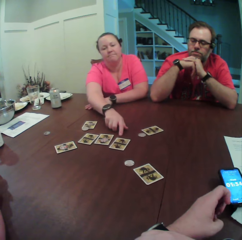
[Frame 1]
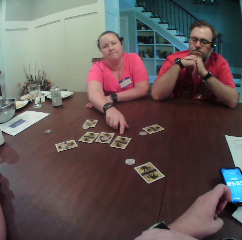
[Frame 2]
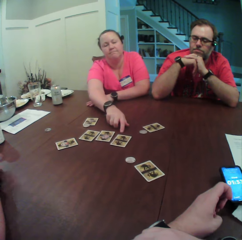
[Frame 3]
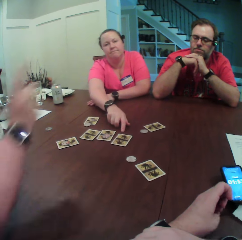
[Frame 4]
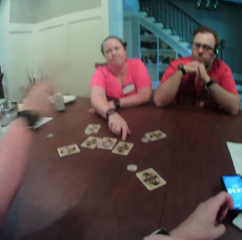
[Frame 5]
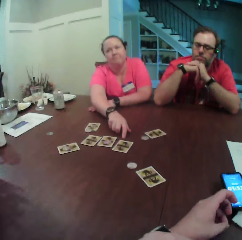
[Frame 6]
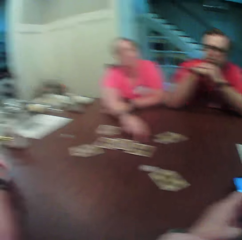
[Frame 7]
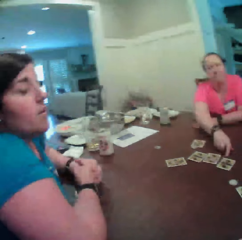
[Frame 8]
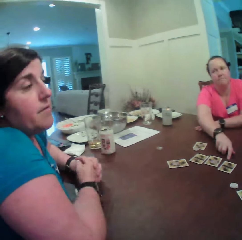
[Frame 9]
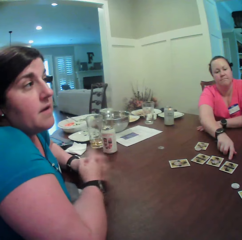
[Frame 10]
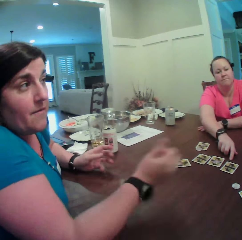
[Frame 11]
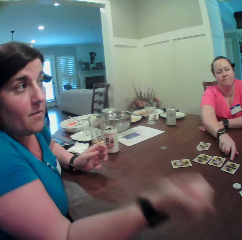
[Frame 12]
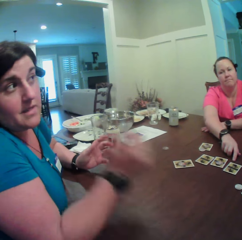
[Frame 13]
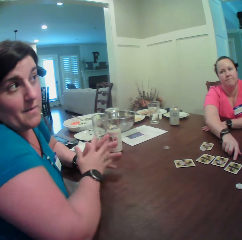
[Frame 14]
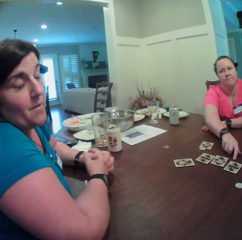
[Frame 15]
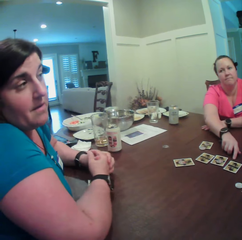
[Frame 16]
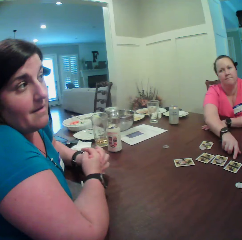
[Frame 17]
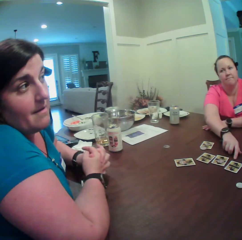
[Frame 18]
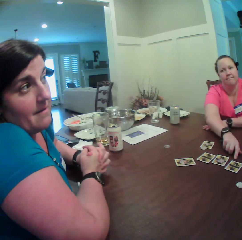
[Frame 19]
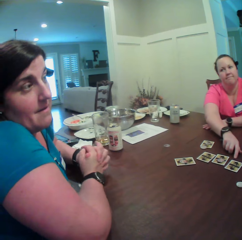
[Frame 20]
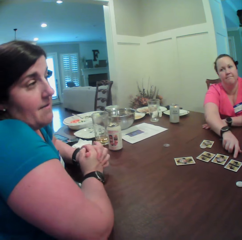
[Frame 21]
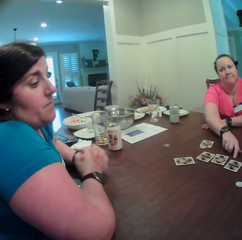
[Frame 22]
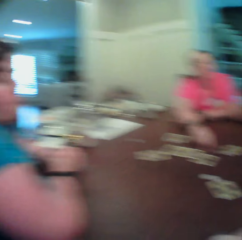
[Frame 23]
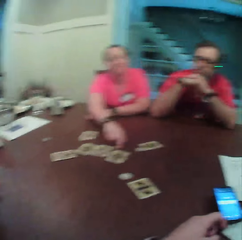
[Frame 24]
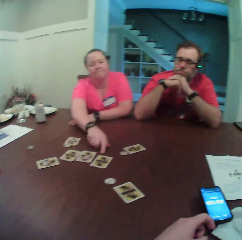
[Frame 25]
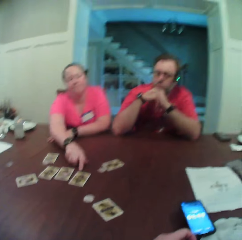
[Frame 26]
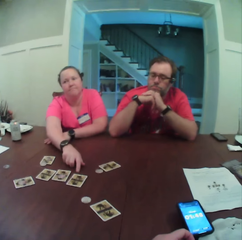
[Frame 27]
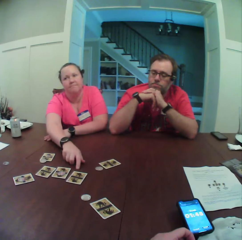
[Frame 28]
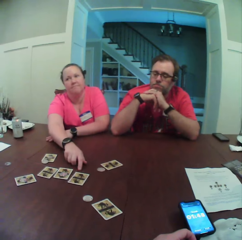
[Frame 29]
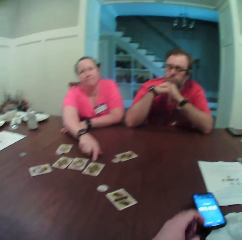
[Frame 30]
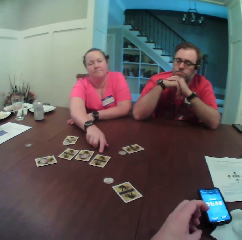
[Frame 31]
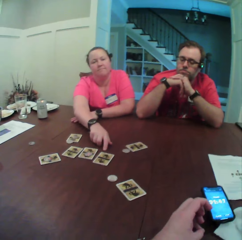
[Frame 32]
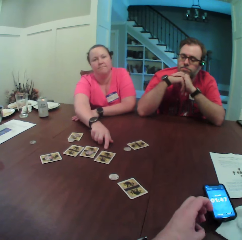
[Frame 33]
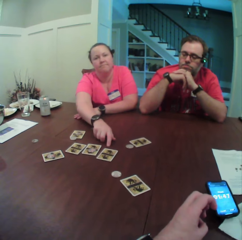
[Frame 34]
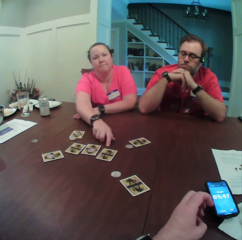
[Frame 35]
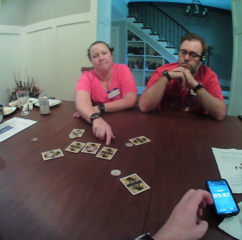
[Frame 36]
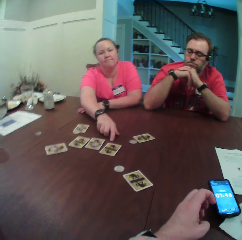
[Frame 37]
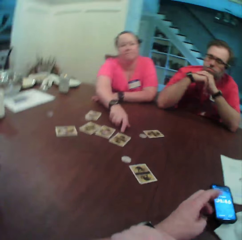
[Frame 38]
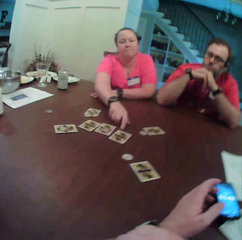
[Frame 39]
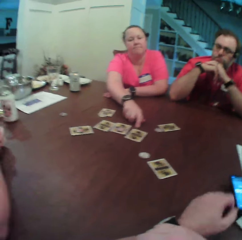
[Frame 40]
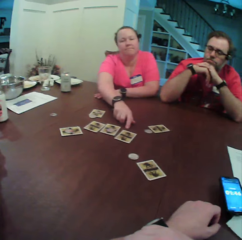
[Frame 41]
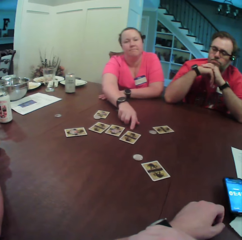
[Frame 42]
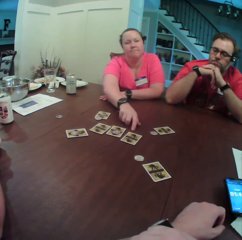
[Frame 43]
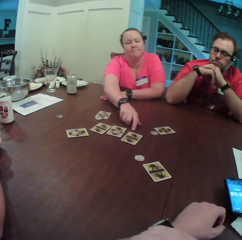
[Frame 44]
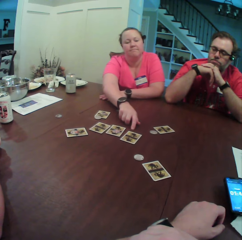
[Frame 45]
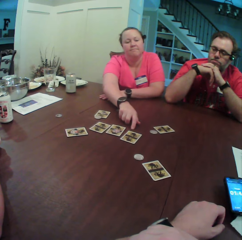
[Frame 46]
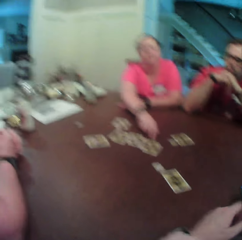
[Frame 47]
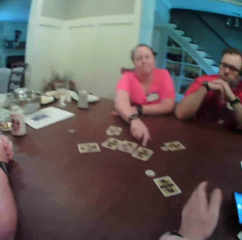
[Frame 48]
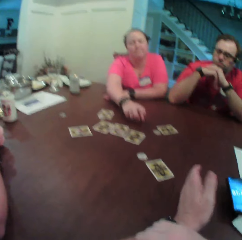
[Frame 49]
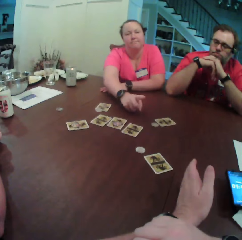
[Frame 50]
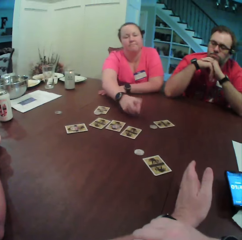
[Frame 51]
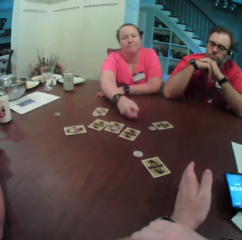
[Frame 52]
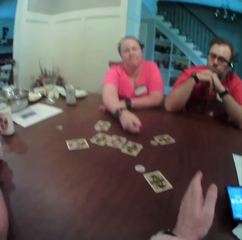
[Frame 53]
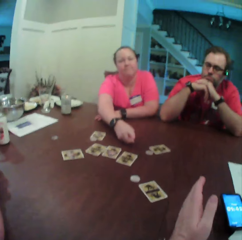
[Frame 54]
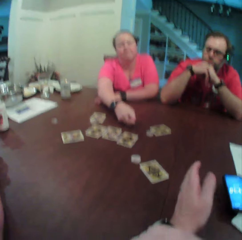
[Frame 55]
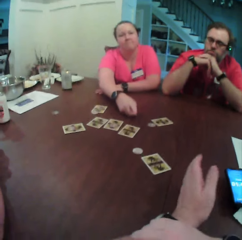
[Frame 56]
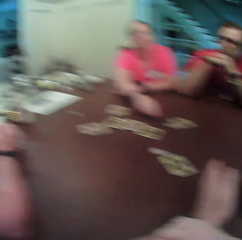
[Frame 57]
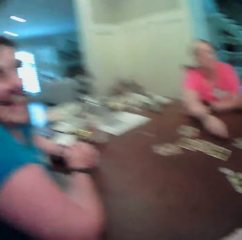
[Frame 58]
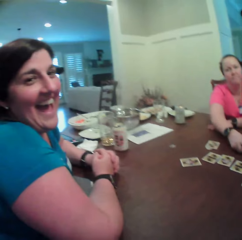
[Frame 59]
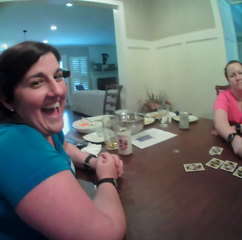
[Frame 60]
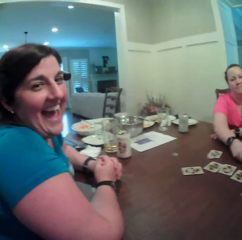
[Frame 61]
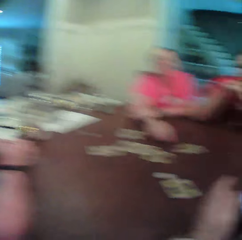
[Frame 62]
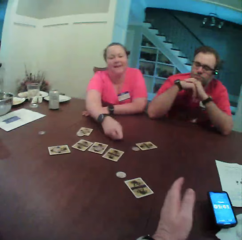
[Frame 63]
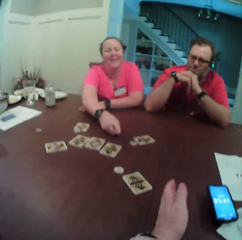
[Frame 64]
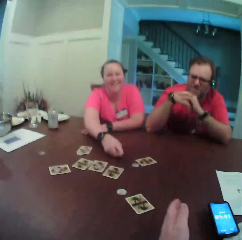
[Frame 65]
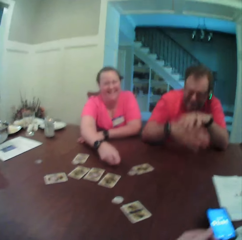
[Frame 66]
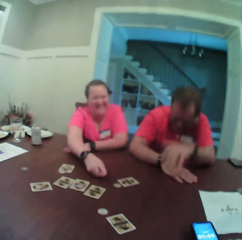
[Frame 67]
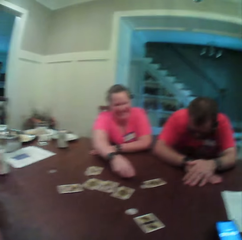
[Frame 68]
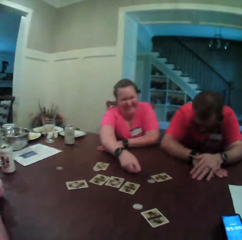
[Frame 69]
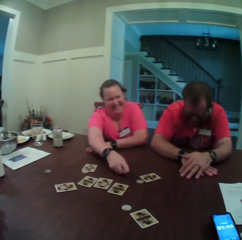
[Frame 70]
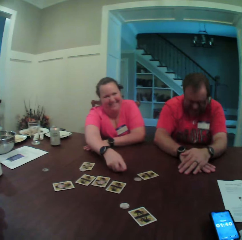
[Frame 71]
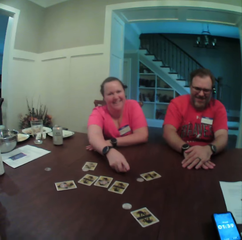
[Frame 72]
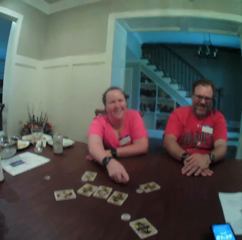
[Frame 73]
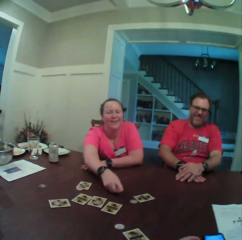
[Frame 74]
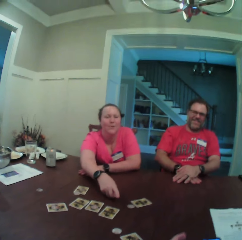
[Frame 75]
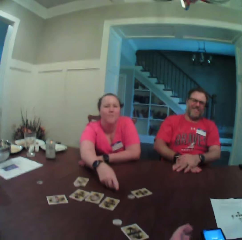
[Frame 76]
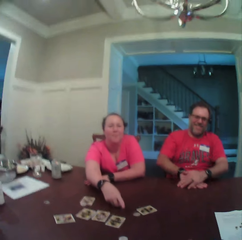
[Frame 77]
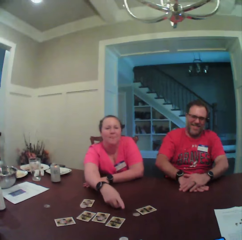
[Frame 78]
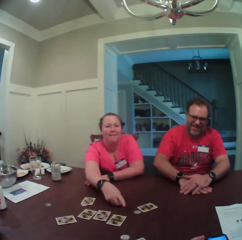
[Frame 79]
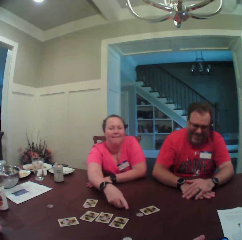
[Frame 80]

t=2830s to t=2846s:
The woman points her right hand towards the man. The camera wearer turns towards the woman. The woman points her right hand to the camera wearer. The woman illustrates. The camera wearer looks around. He taps the table with his left hand. He turns towards the woman. The man places both hands on the table.

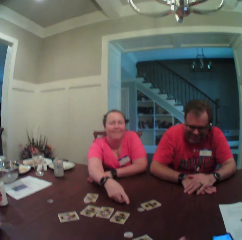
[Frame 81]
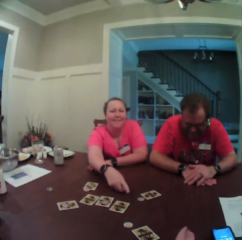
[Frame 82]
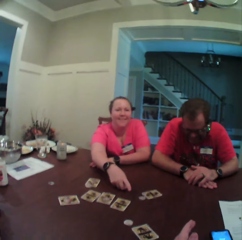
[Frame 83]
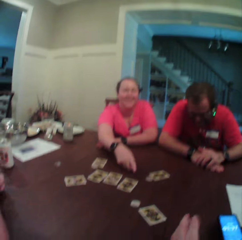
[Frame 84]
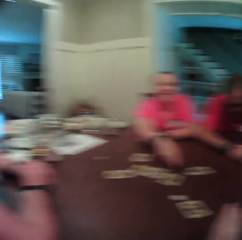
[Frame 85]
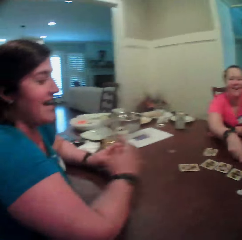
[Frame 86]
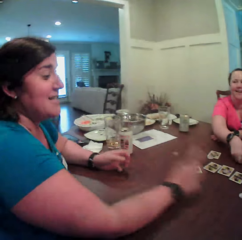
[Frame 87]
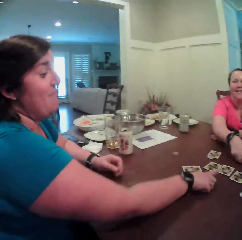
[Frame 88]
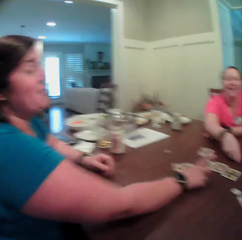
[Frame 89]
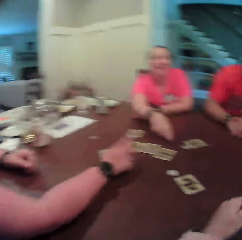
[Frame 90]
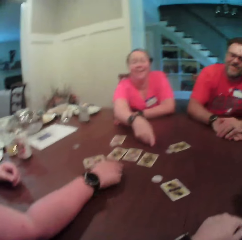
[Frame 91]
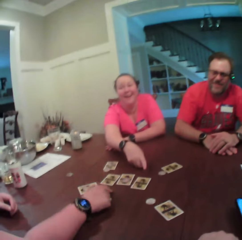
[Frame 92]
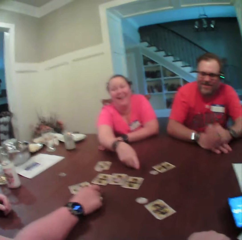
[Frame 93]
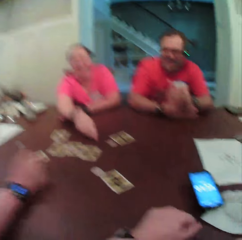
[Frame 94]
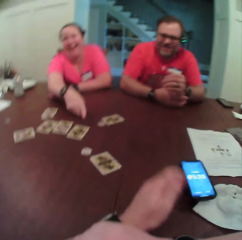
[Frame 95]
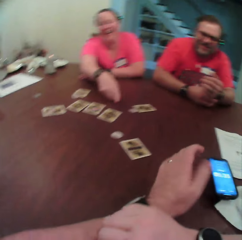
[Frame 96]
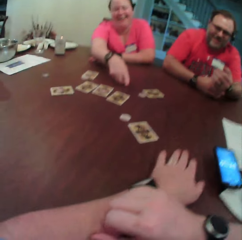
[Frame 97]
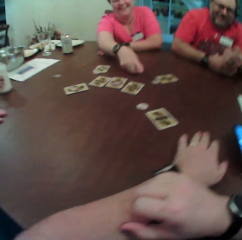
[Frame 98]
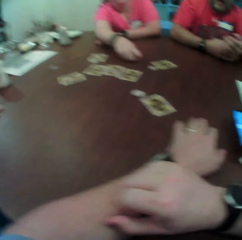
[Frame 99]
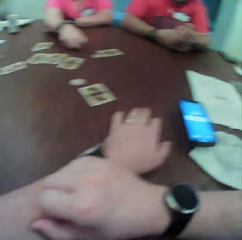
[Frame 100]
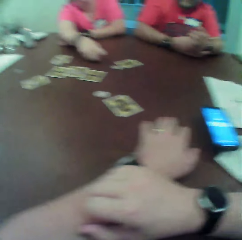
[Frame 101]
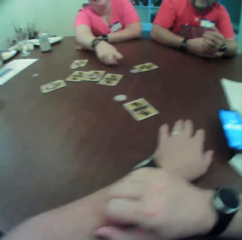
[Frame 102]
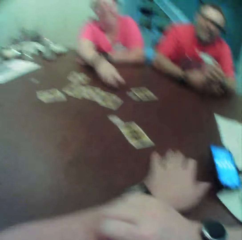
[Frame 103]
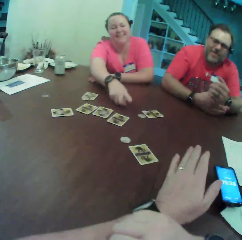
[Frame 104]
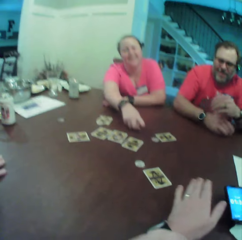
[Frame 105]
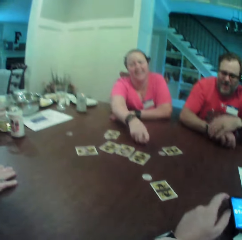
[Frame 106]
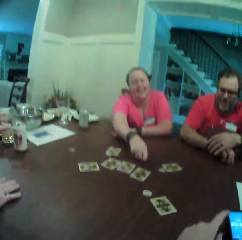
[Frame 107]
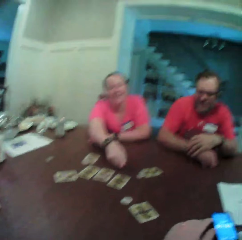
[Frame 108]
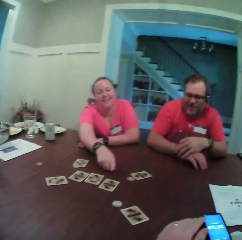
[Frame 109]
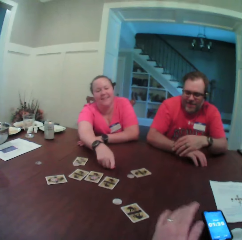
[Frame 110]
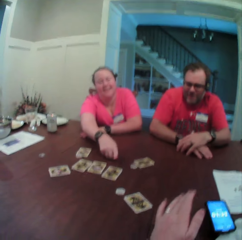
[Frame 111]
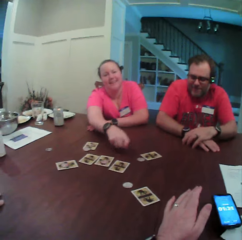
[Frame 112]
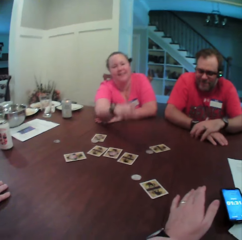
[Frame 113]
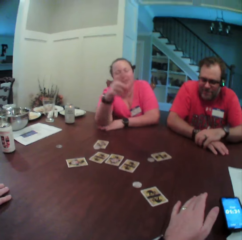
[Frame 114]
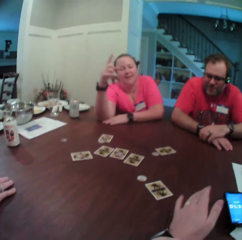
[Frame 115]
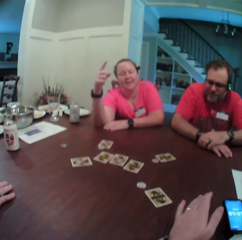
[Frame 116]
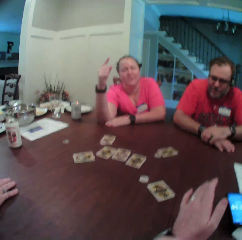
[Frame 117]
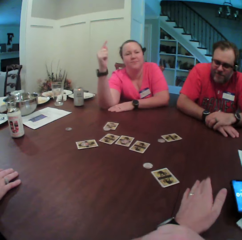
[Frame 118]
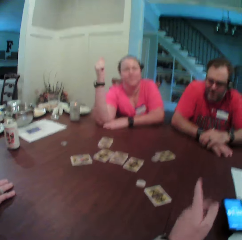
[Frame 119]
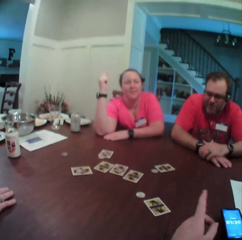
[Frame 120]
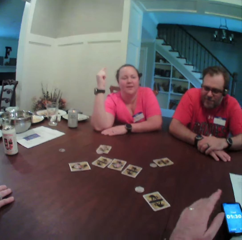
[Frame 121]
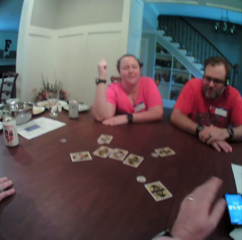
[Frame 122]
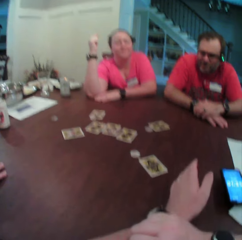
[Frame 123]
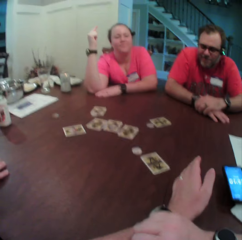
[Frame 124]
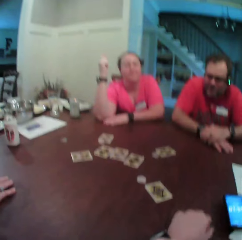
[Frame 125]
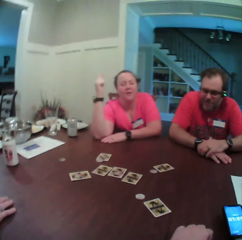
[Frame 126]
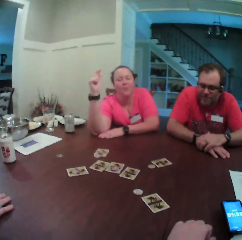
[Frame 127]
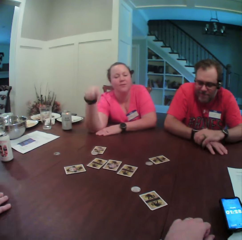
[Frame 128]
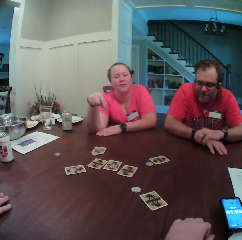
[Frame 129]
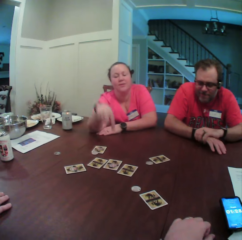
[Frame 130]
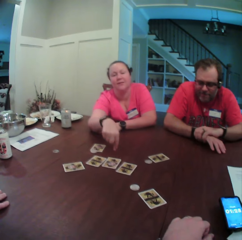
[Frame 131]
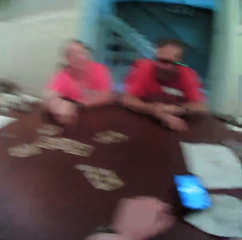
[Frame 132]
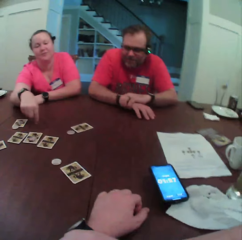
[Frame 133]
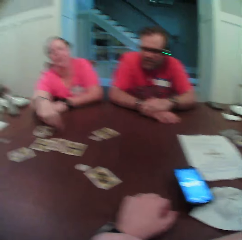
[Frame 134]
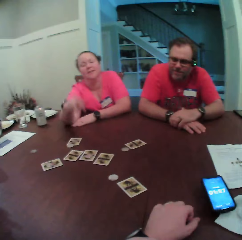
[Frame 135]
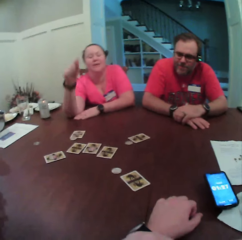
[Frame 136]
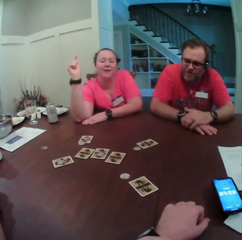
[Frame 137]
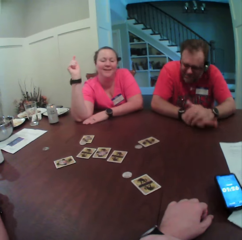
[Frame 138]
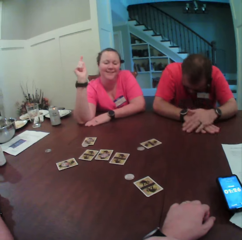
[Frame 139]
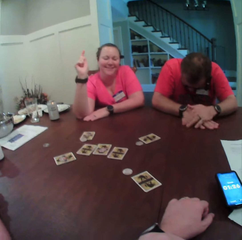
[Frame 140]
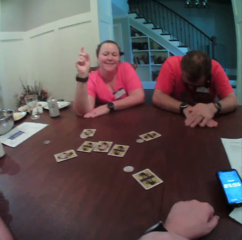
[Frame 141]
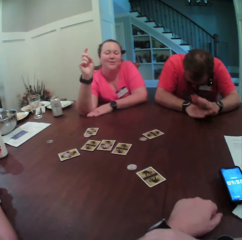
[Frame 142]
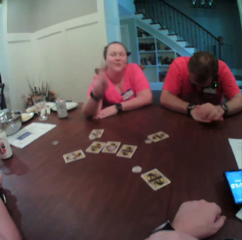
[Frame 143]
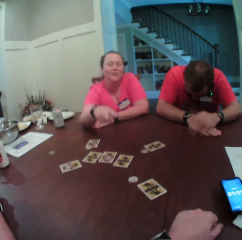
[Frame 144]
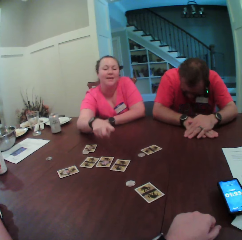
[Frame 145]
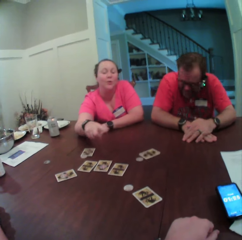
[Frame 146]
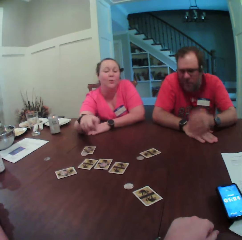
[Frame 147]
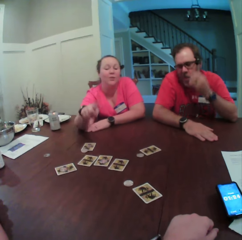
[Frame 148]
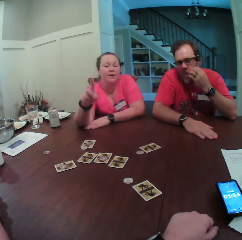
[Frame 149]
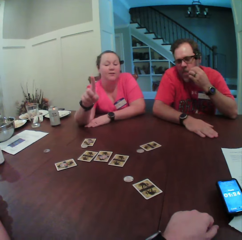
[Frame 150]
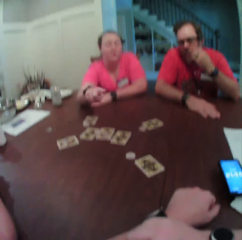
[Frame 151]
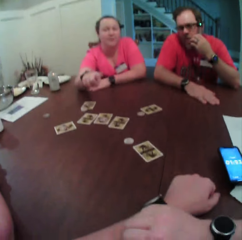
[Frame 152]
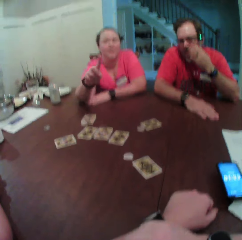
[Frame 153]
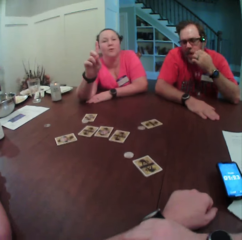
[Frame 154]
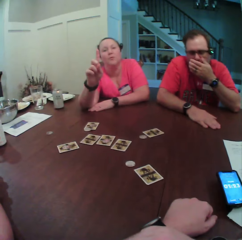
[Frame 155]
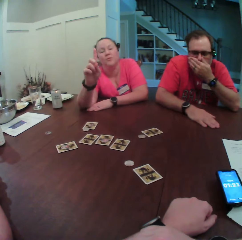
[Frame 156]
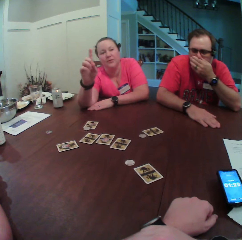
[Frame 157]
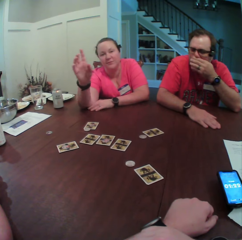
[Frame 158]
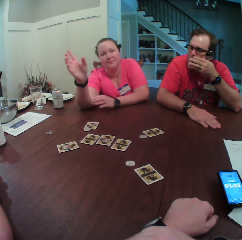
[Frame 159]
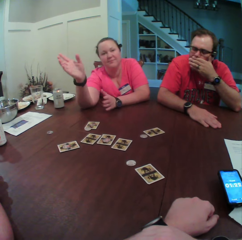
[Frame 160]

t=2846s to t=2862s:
The camera wearer turns towards the woman. The woman points her right hand to some cards on the table. The camera wearer places his left hand on the table. He taps on the table. Another woman removes her right hand from the table. The other woman touches the table with her right hand and removes her right hand from the table. The man taps the table with both hands and scratches his face with his left hand.
